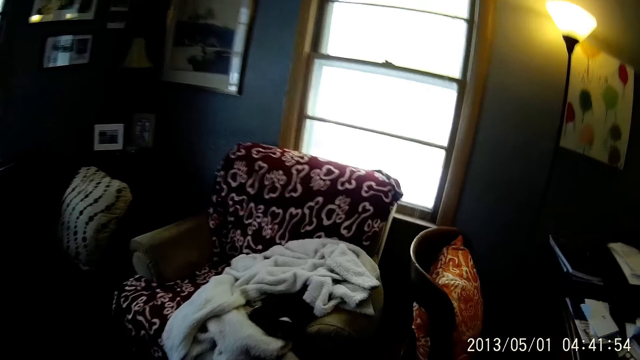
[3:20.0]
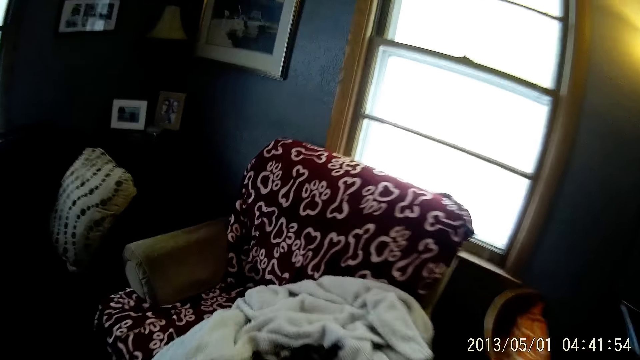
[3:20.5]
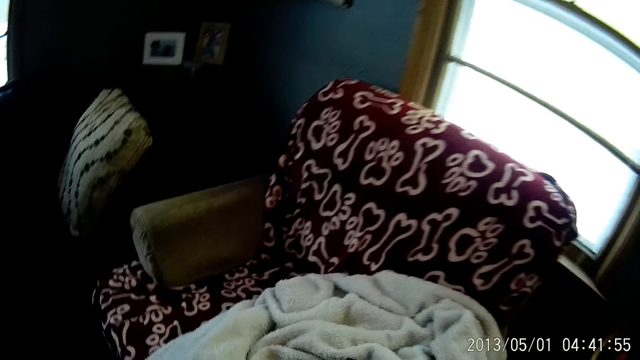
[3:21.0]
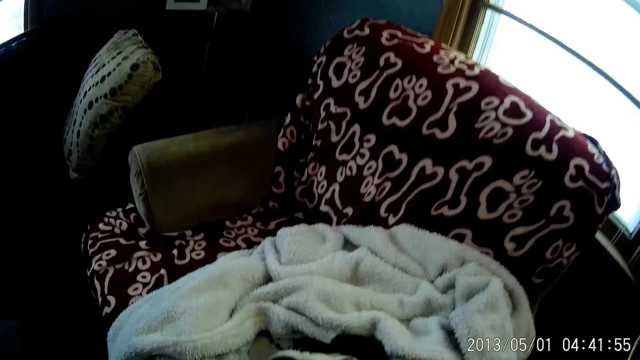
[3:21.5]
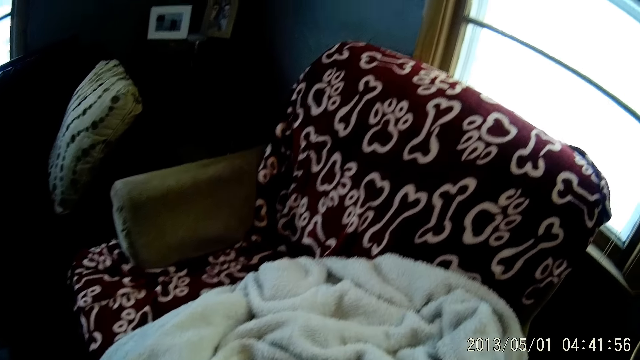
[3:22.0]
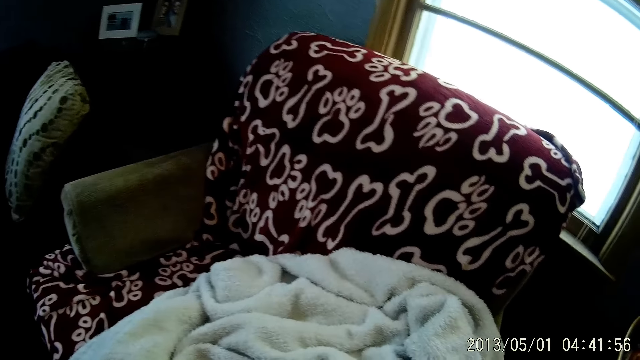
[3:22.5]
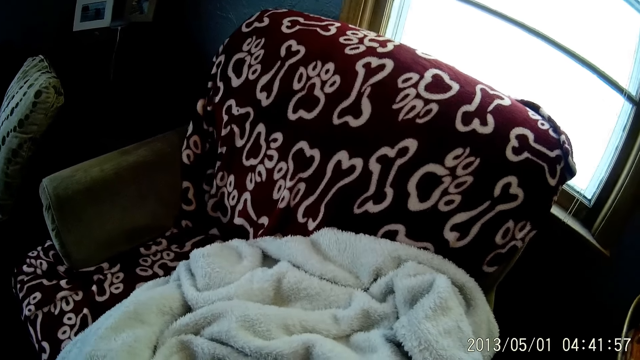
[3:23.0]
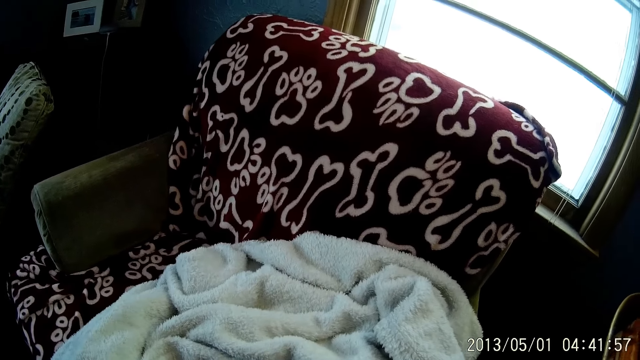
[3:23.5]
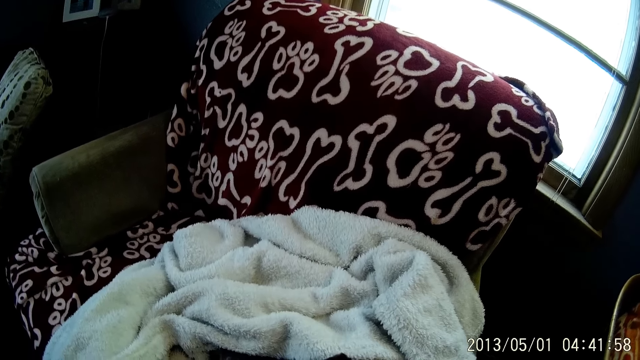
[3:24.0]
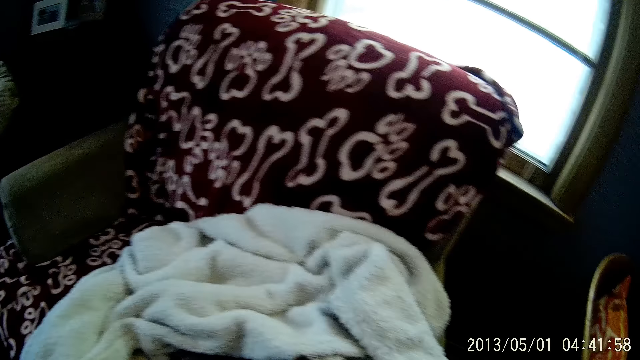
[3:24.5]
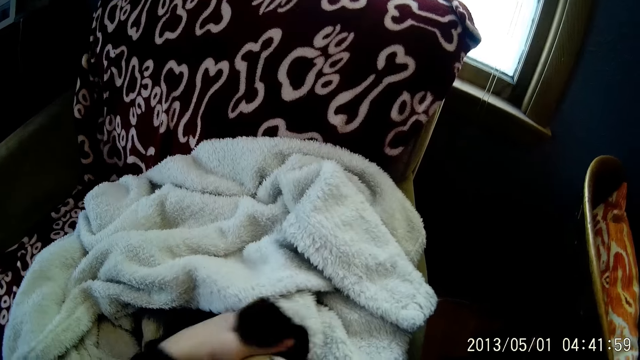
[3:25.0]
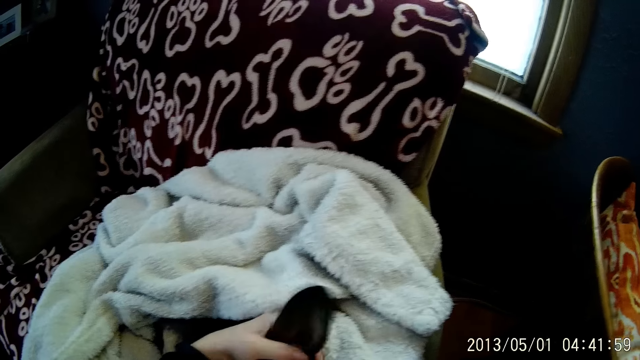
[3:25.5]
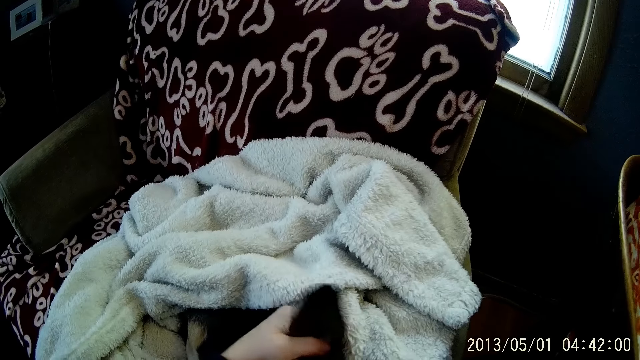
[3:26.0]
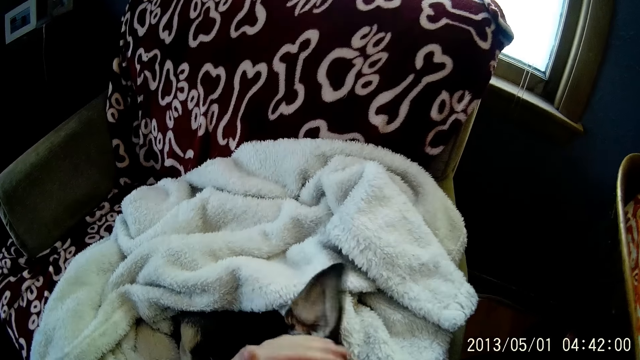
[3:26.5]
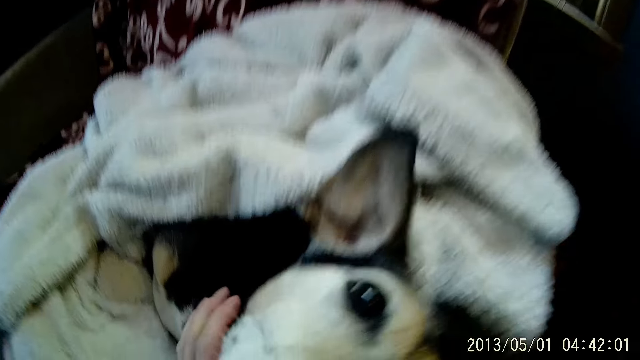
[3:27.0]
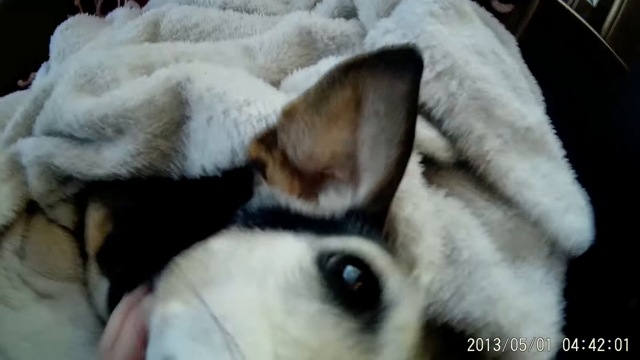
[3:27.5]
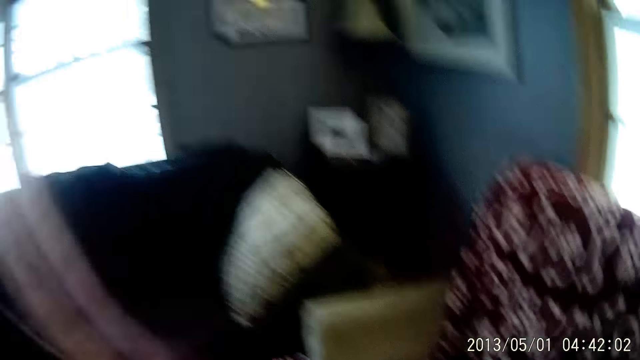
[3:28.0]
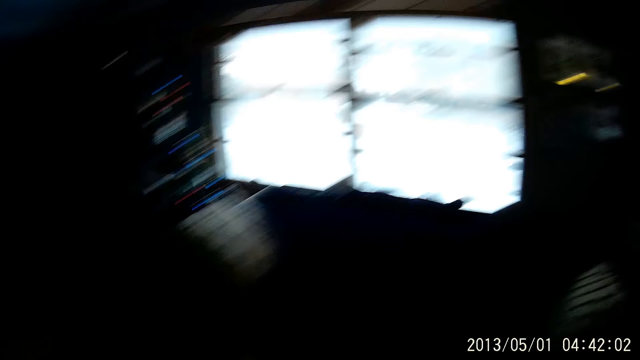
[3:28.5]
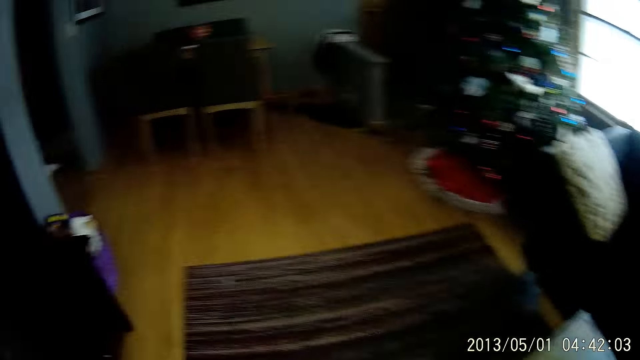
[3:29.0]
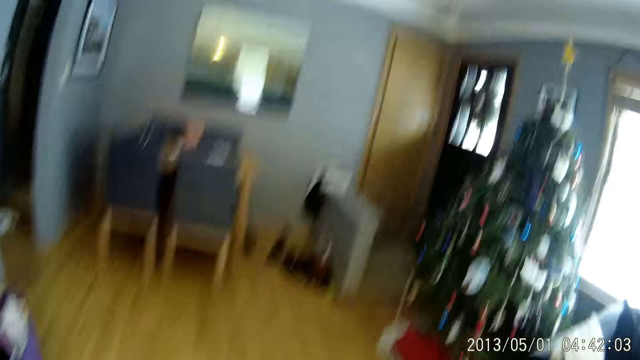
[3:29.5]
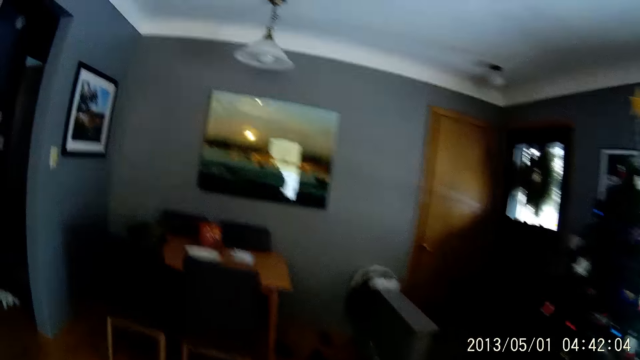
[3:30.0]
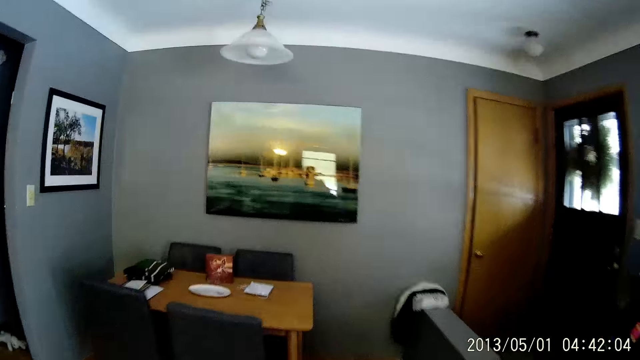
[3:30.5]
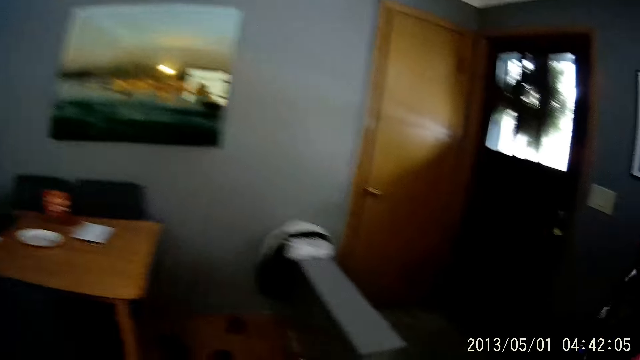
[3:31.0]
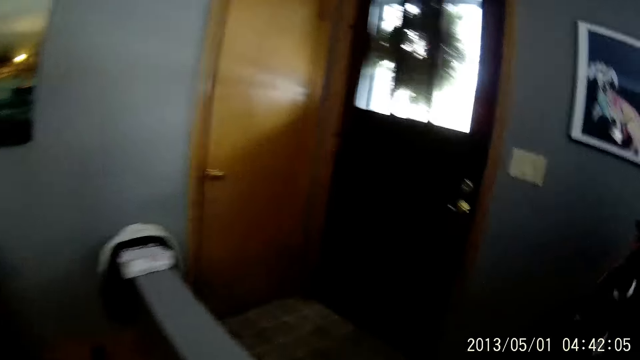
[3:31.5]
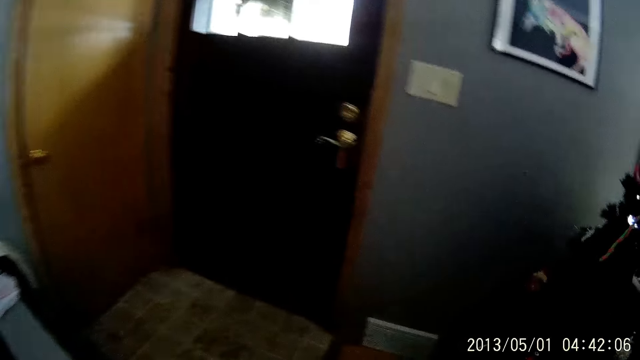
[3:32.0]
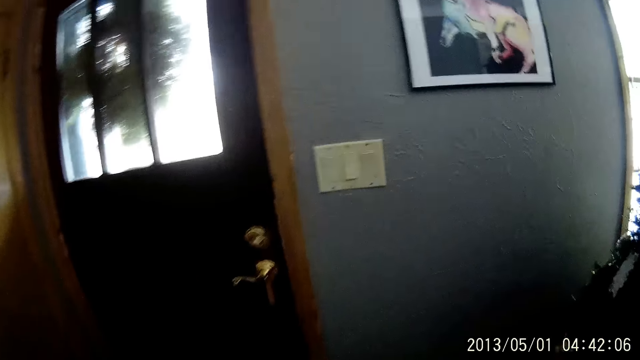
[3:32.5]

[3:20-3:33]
The camera wearer walks in the living room. She touches a dog on a chair with her left hand. She walks to the door.

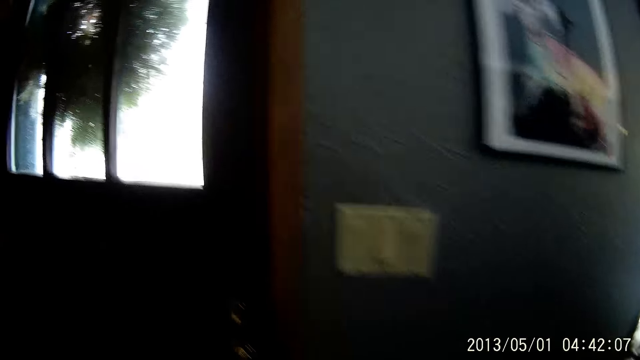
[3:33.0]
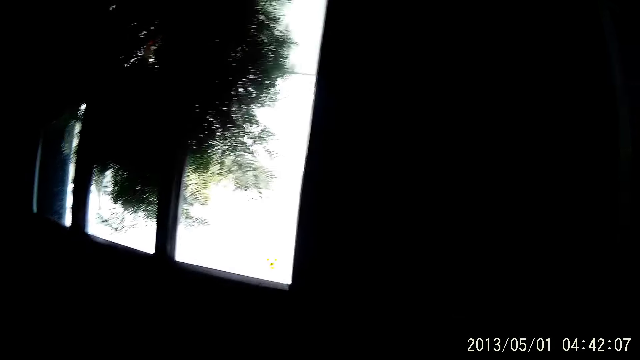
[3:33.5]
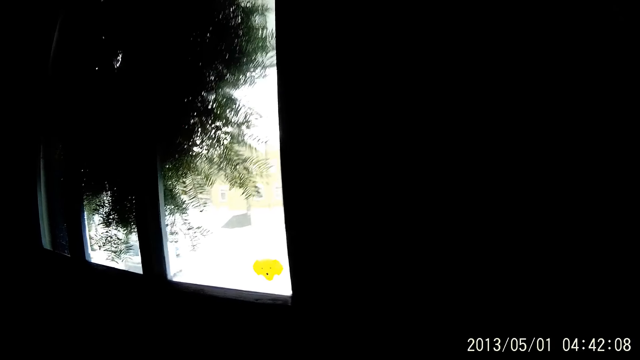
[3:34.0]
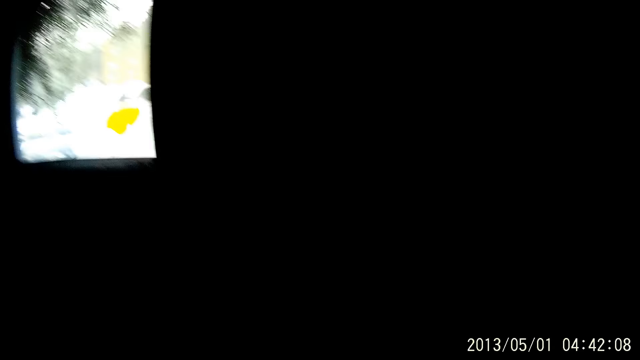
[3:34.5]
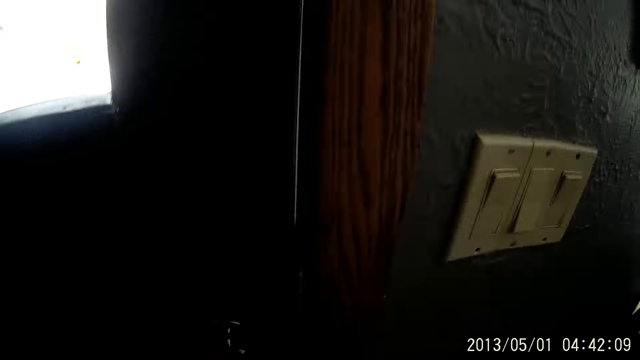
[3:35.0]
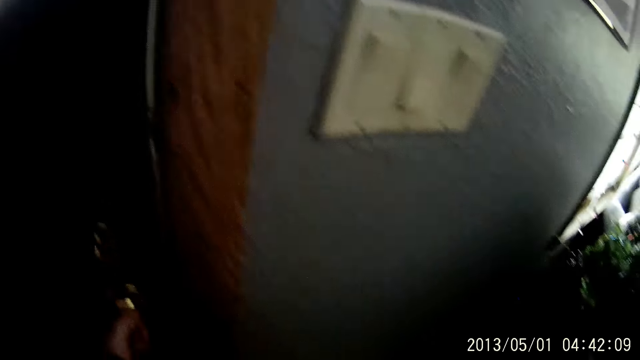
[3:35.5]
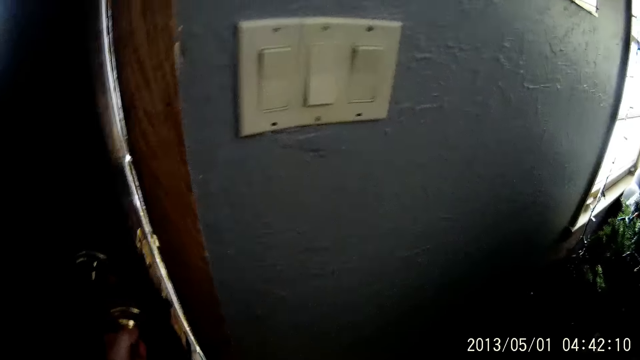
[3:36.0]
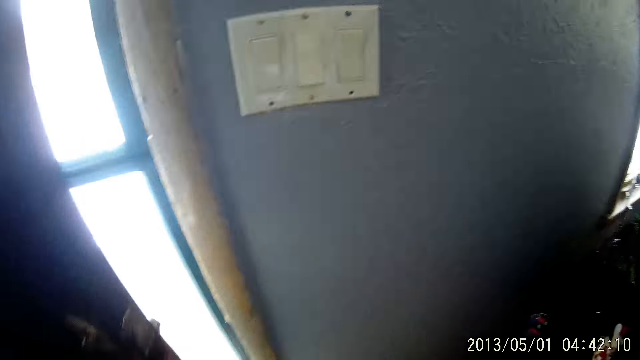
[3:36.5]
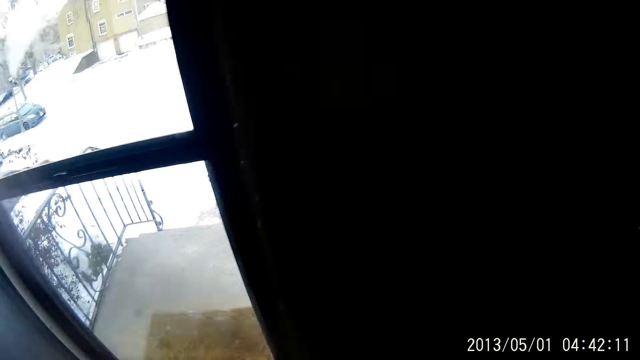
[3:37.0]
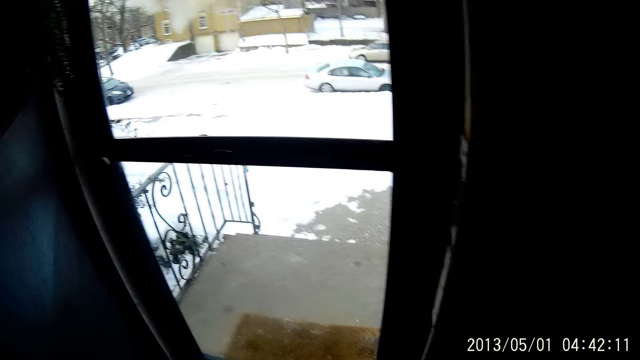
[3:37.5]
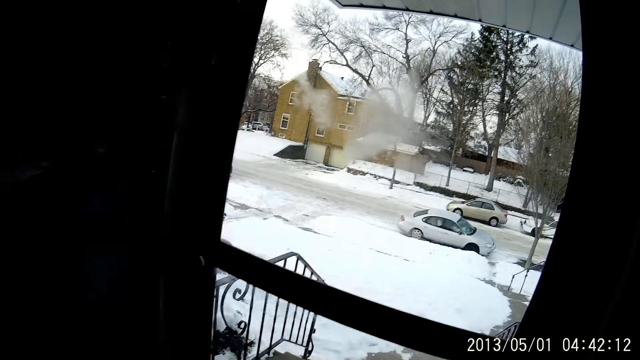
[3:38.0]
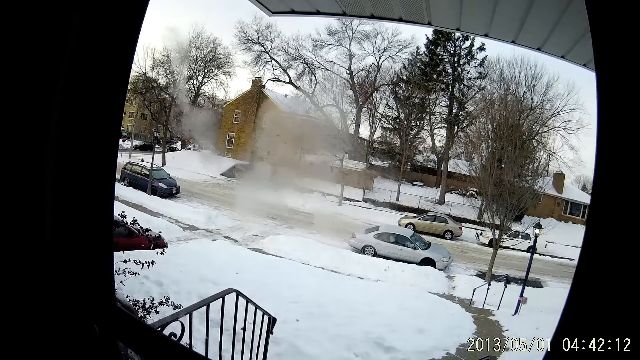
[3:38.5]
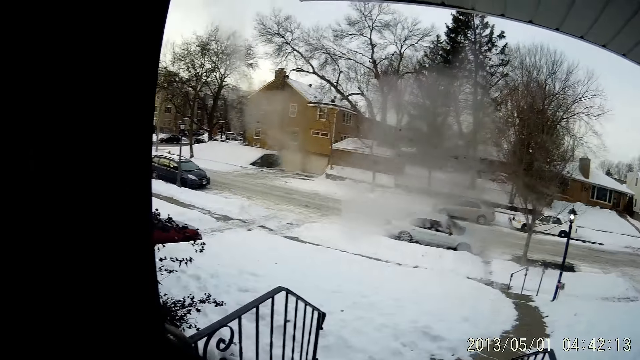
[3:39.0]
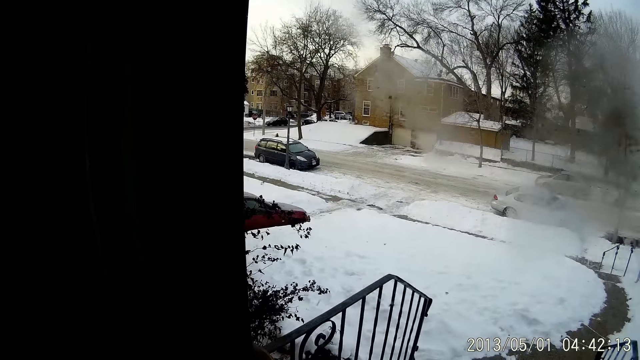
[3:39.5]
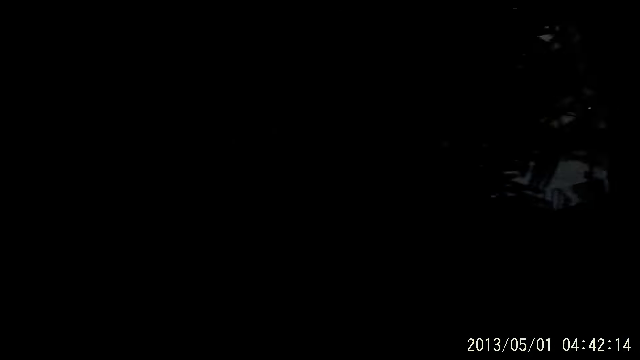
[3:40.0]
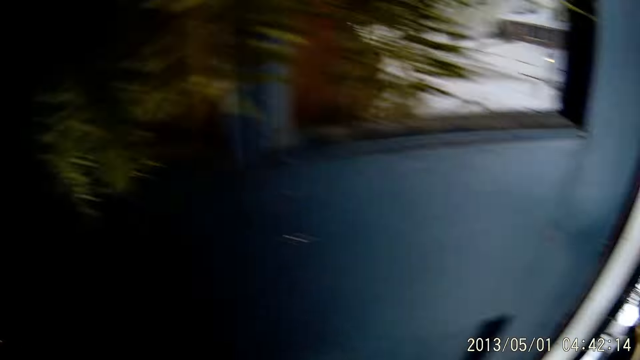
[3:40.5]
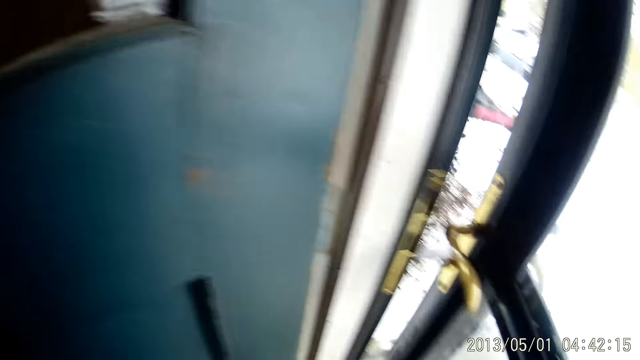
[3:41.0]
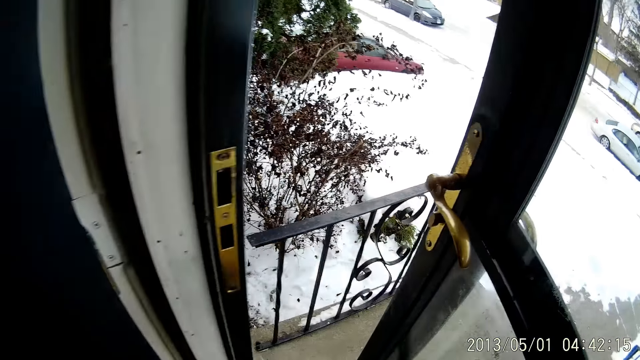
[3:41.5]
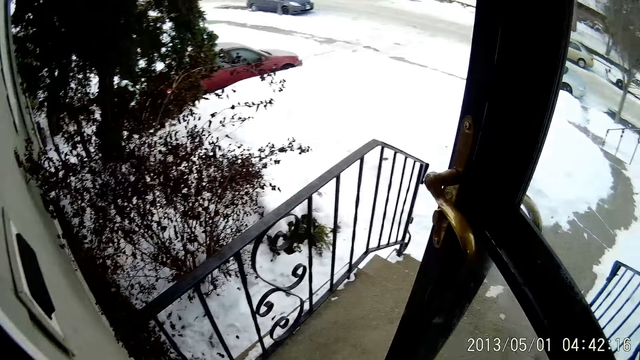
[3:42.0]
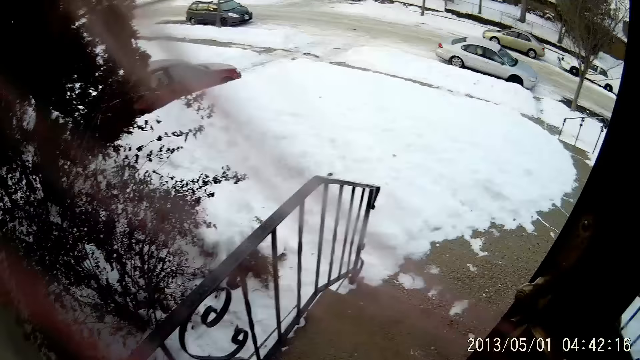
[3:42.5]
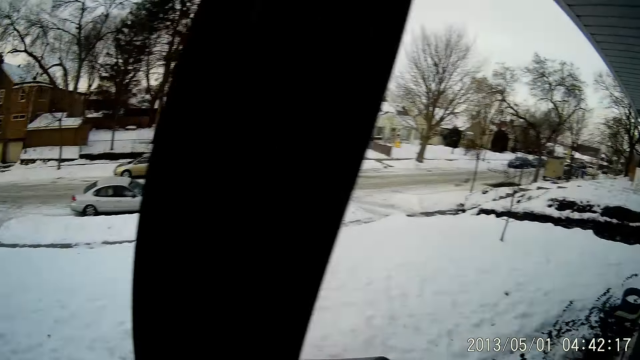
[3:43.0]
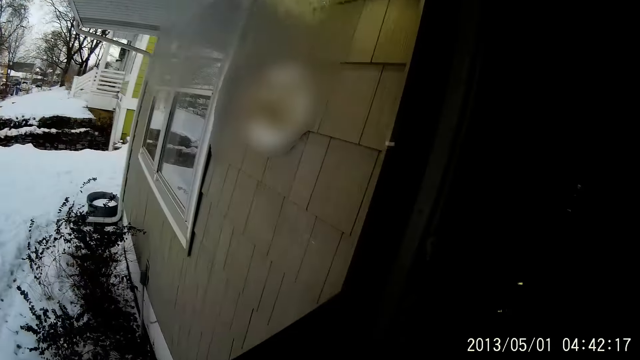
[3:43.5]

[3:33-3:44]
The camera wearer opens a blue door with her left hand. She looks around. She opens a door with her right hand. She walks out of the living room.
